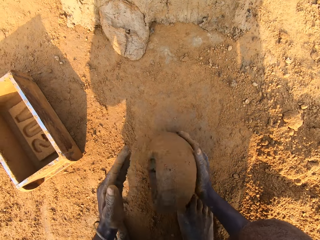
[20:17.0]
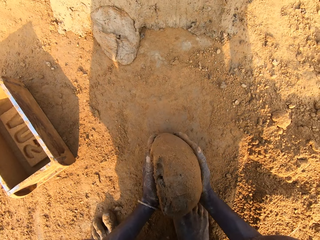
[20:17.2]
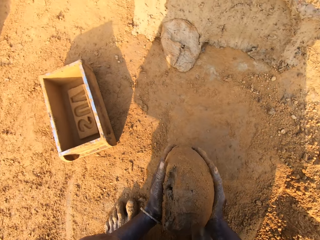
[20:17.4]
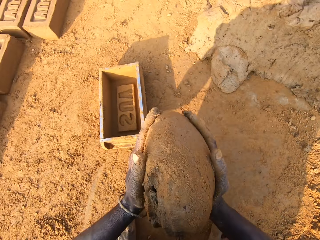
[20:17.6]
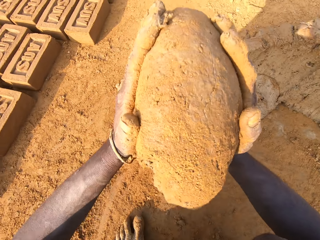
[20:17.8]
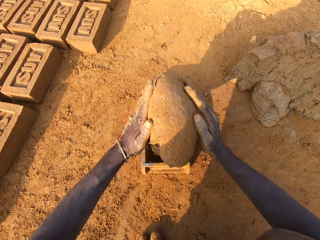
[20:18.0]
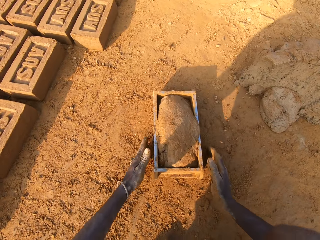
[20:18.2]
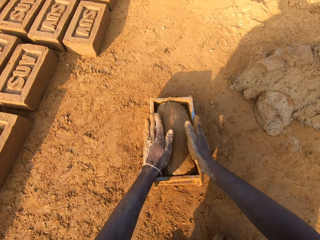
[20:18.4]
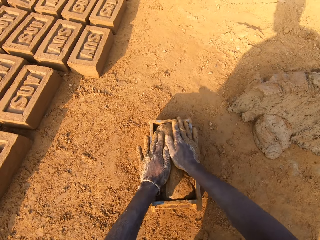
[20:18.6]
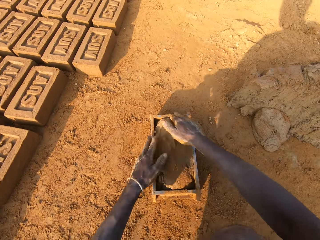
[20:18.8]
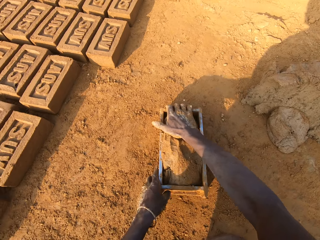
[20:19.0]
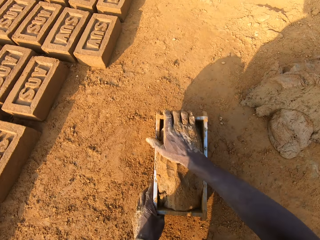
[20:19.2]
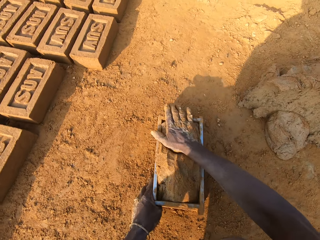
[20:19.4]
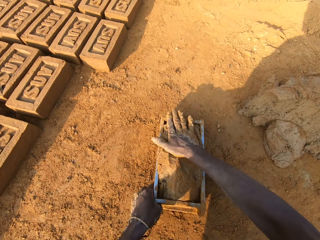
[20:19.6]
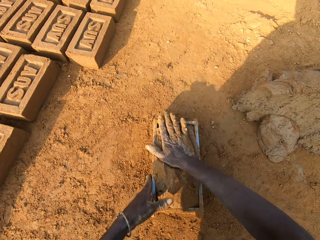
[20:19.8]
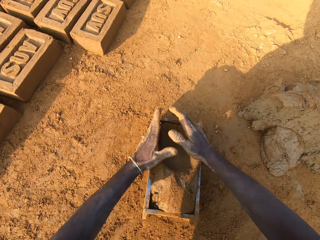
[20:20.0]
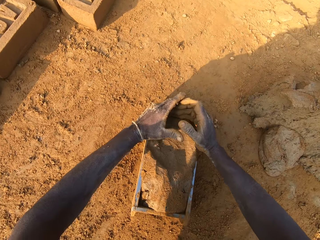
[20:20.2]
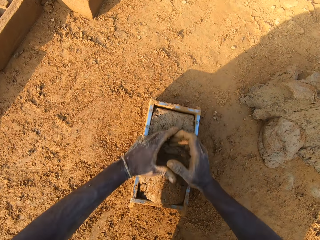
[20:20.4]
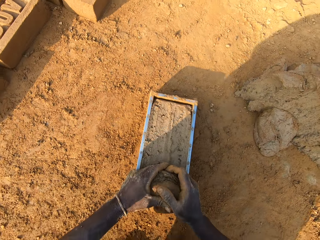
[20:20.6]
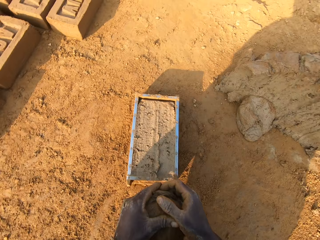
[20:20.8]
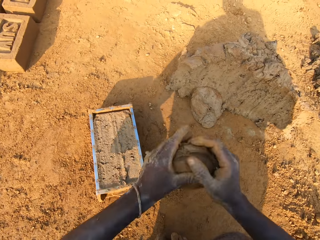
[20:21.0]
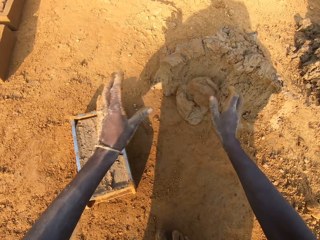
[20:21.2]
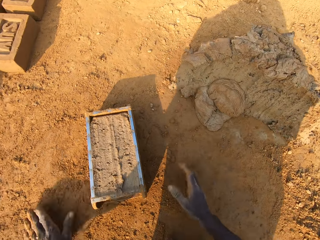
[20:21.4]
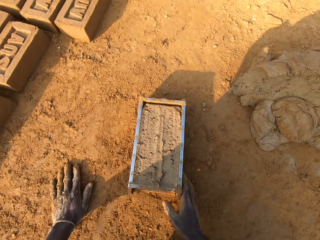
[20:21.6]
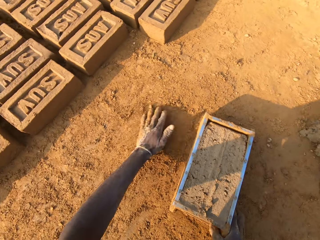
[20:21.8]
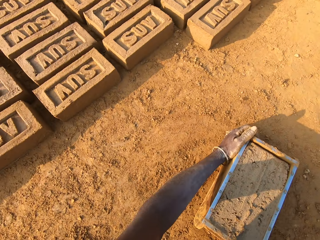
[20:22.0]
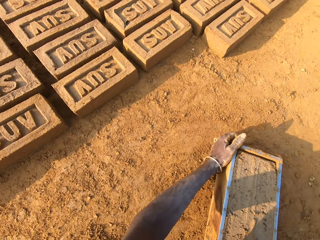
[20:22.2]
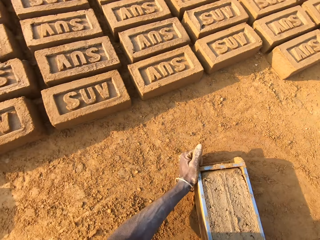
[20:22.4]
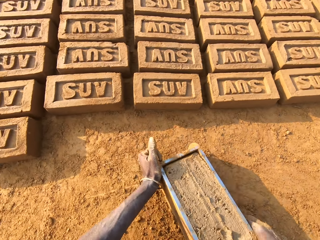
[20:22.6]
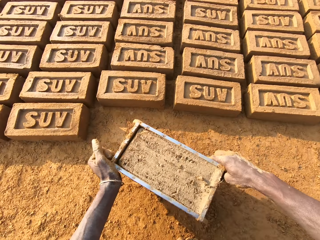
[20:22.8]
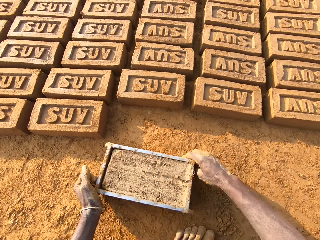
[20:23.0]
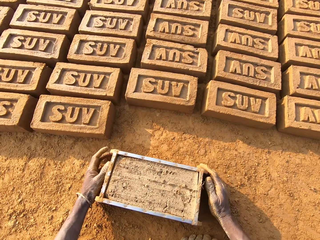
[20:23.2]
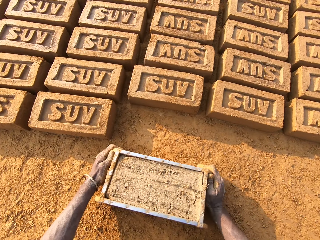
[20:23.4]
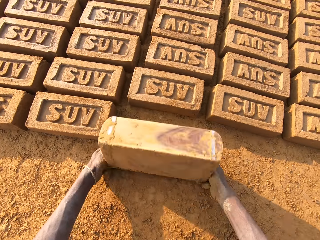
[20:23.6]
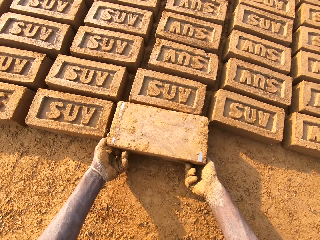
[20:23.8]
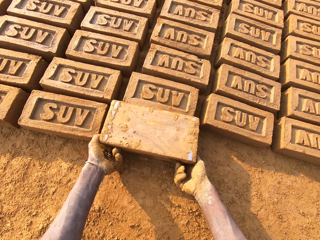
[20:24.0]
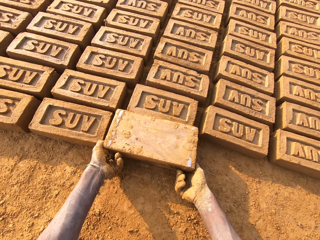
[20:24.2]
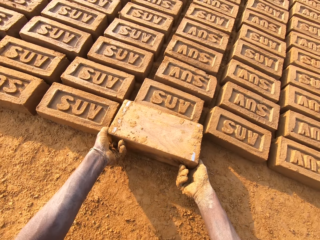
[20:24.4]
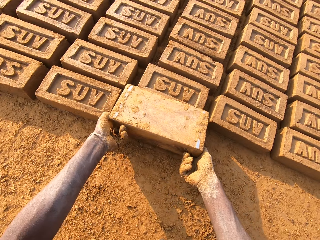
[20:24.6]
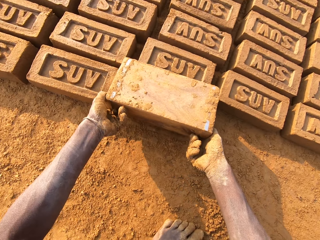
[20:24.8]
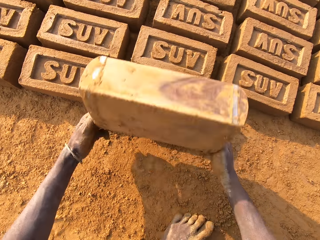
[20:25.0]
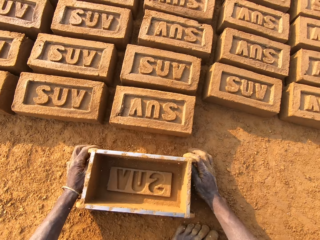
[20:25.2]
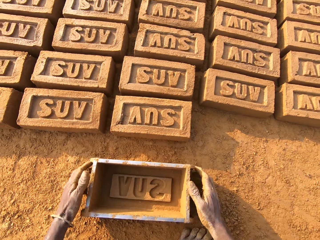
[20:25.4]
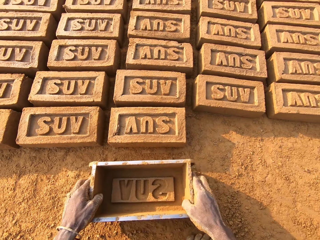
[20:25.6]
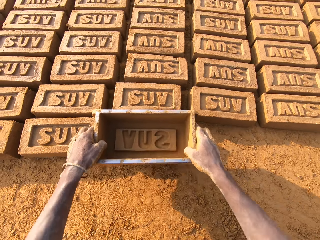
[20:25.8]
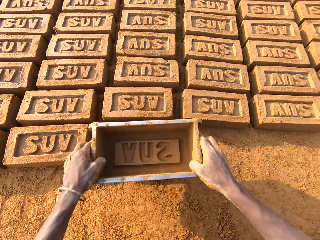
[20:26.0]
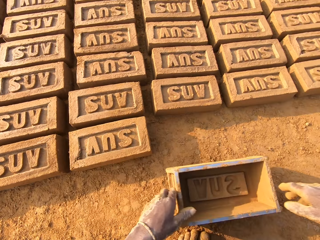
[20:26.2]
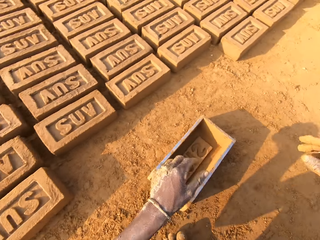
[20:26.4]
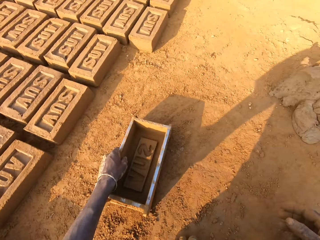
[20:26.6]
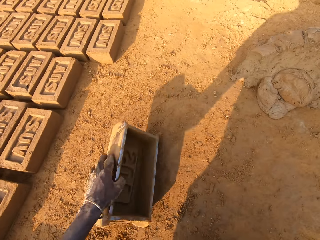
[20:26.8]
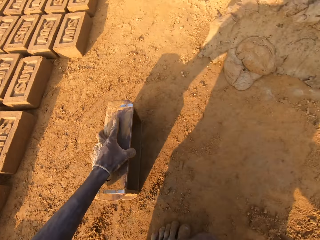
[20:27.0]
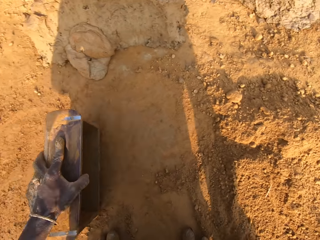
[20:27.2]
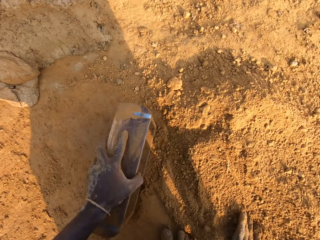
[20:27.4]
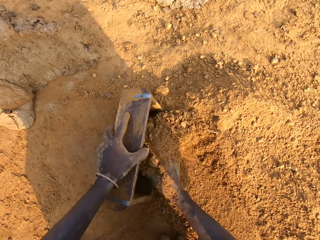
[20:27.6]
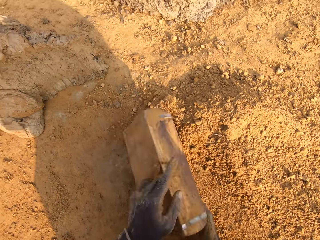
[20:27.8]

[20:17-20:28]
The camera wearer drops the concrete in his hand in the iron brick mold. He removes the excess concrete from the iron brick mold. He drops the excess concrete on the heap of concrete on the ground. He carries the iron brick mold from the ground with his hands. He drops the iron brick mold beside other bricks on the ground. He turns the iron brick mold on the ground. He lifts the brick mold. He drops the iron brick mold on the ground. He hits the brick with the iron brick mold in his hands. He puts soil in the brick mold. He drops the iron brick mold on the ground.

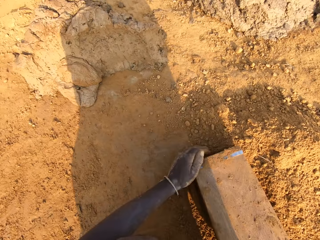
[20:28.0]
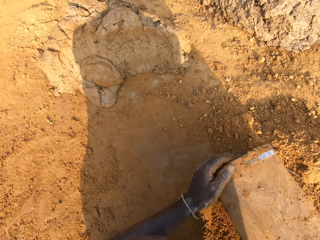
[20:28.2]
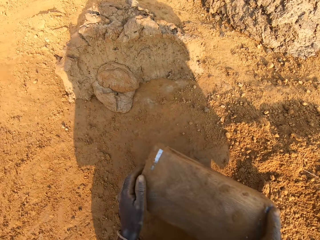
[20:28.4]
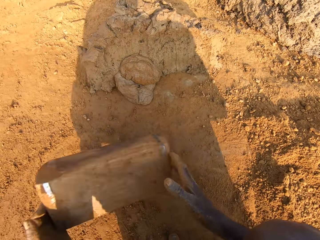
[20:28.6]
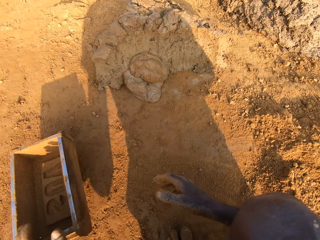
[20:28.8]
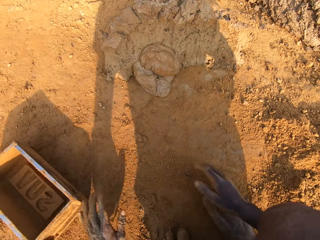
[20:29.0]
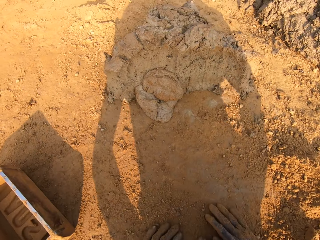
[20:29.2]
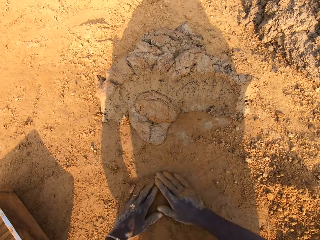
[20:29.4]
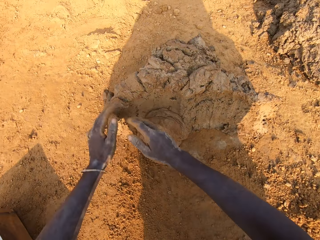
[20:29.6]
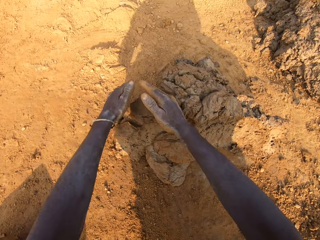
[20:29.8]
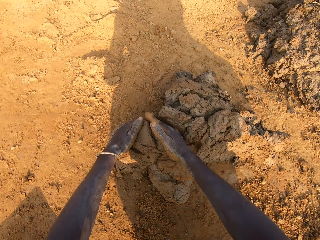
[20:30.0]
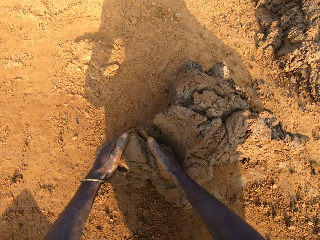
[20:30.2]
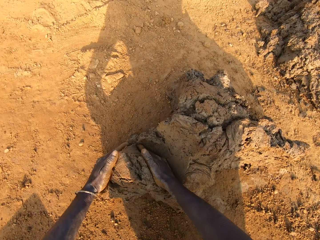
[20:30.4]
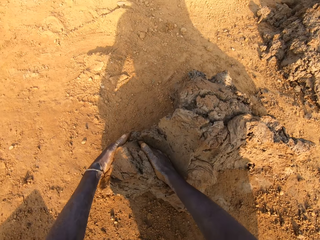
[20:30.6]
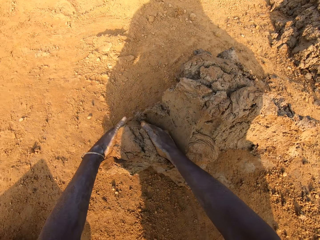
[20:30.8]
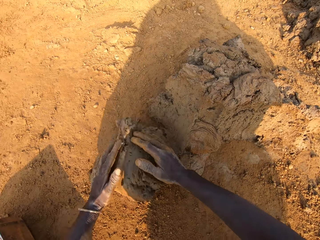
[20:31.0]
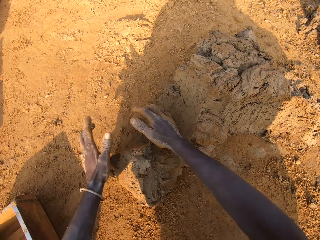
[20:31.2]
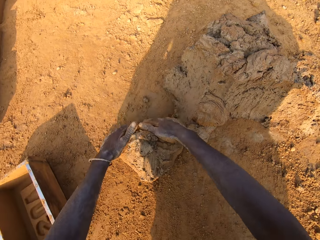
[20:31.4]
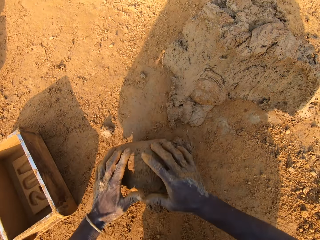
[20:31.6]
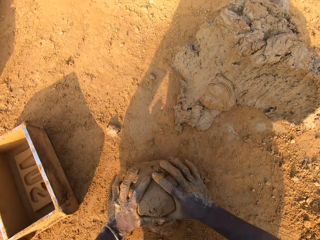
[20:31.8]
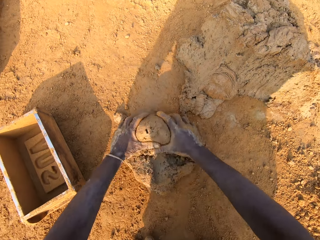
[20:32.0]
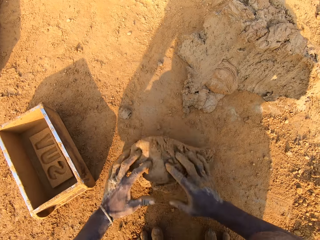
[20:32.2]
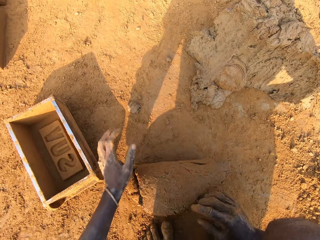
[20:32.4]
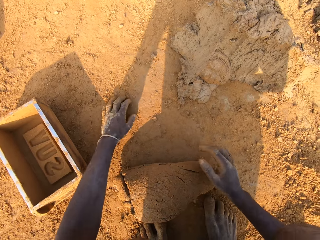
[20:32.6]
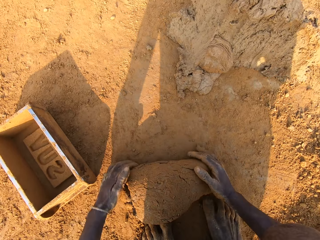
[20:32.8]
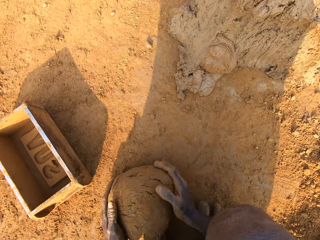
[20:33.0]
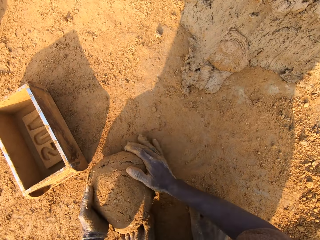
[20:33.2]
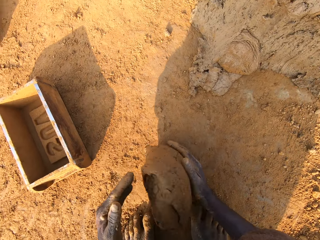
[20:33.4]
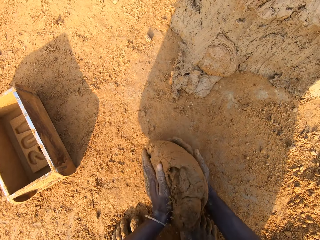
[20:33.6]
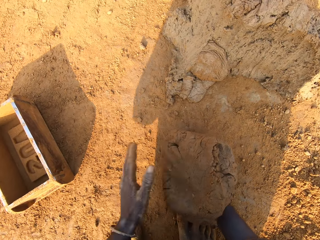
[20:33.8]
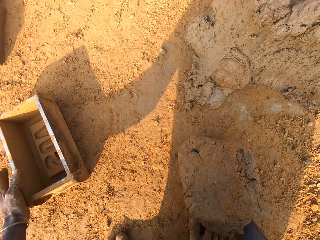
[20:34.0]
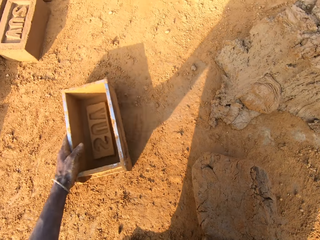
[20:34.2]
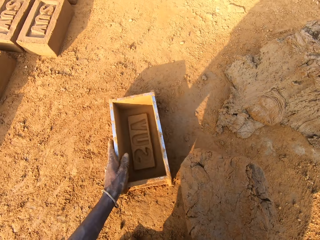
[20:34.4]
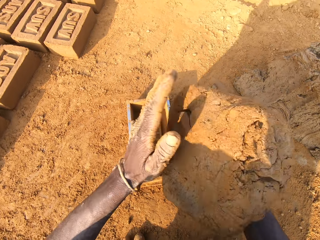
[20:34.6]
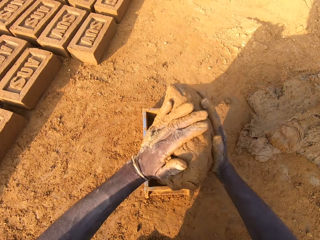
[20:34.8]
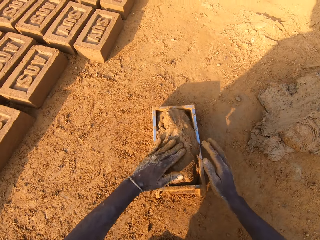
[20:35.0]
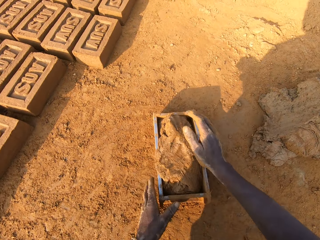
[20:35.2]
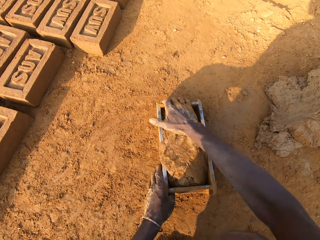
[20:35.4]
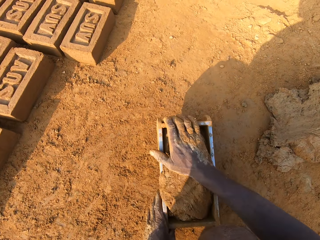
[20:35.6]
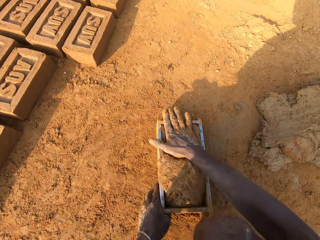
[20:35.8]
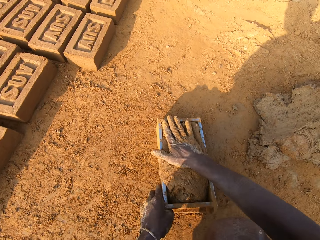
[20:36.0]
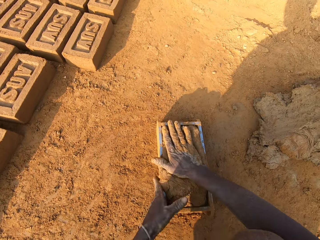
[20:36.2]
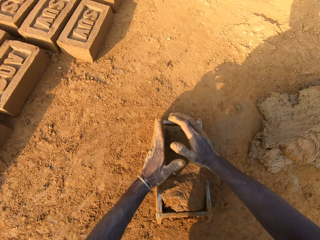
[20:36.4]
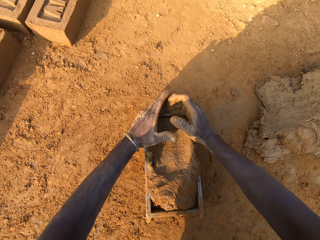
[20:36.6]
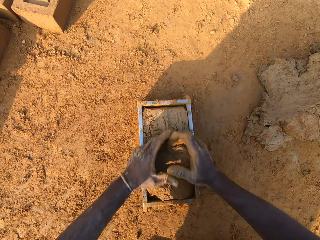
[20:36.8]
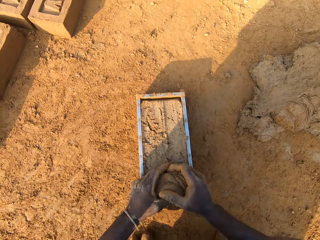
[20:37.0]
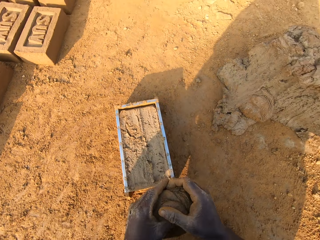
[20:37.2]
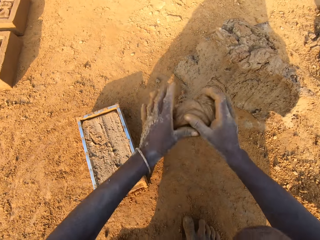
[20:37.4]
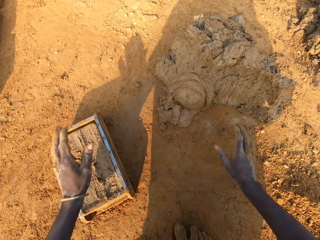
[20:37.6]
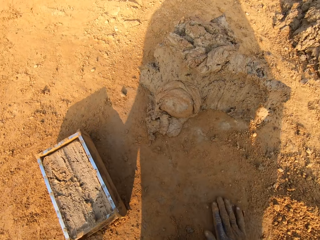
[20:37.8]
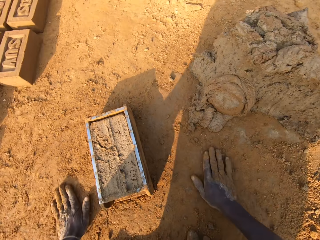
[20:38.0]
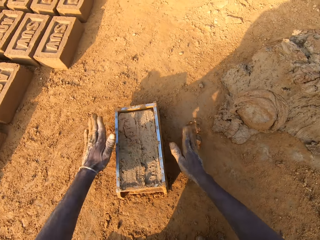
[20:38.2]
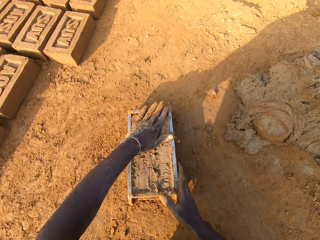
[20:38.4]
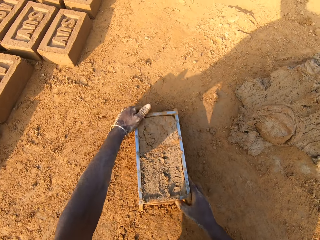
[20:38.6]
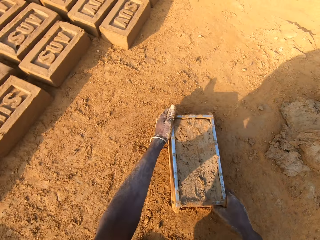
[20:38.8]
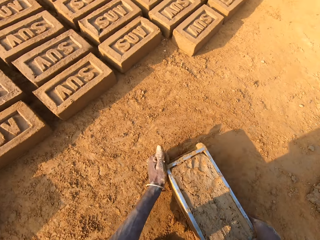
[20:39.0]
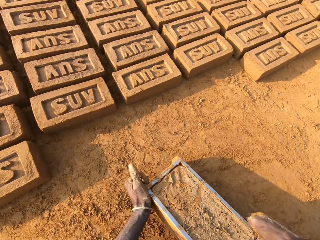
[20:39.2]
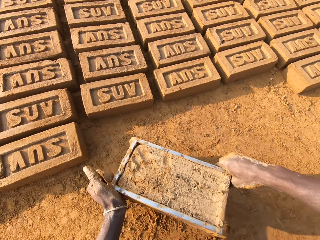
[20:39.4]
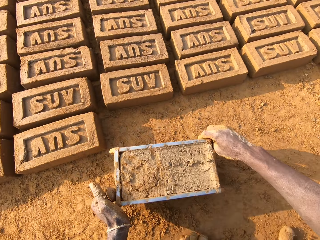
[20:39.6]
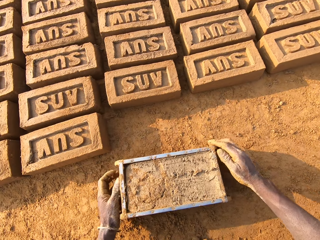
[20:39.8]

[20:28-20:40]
The camera wearer pours sand or soil into the iron brick mold with his right hand. He removes the sand from the iron brick mold. He drops the iron brick mold aside on the ground. He moves the soil. He collects clay. He cuts a portion of the concrete from the heap of concrete on the ground with his two hands. He coats the clay with the soil. He mixes the concrete on the ground with his hands. He grasps the brick mold. He shifts the iron brick mold on the ground with his left hand. He drops the concrete in his hand in the iron brick mold. He removes the excess concrete from the iron brick mold. He drops the excess concrete on the heap of concrete on the ground. He rubs his hands on the soil. He carries the iron brick mold from the ground with his hands.
